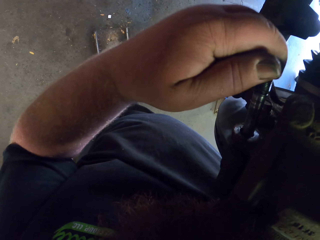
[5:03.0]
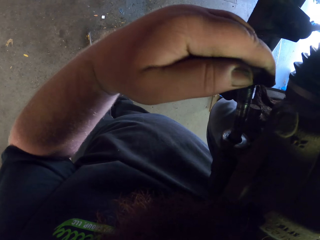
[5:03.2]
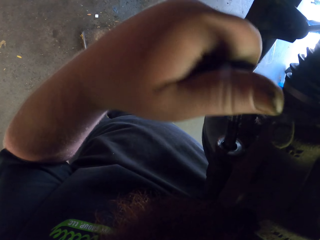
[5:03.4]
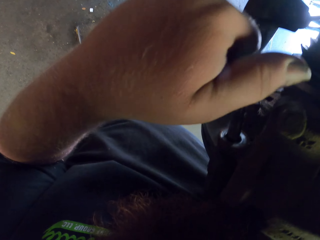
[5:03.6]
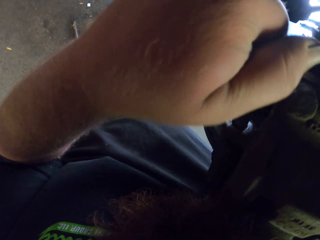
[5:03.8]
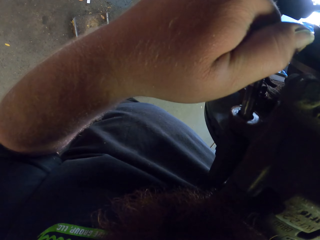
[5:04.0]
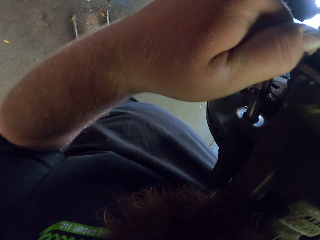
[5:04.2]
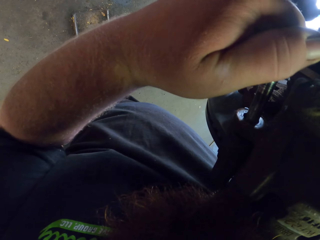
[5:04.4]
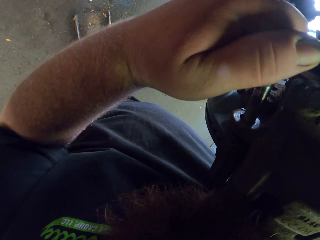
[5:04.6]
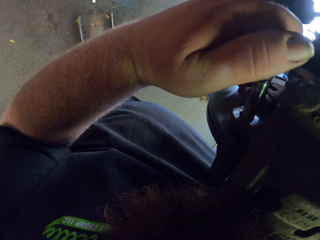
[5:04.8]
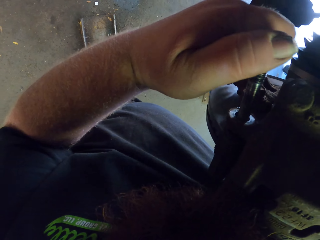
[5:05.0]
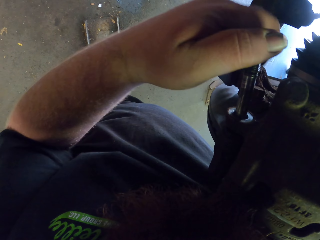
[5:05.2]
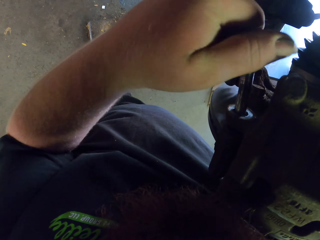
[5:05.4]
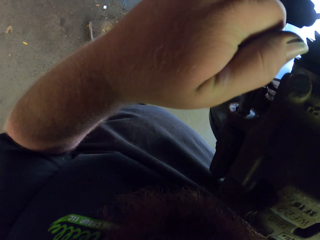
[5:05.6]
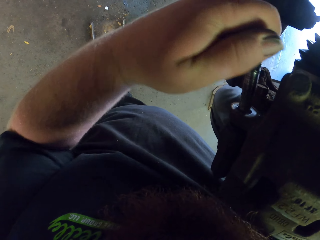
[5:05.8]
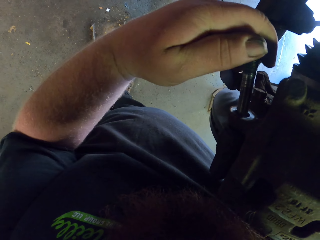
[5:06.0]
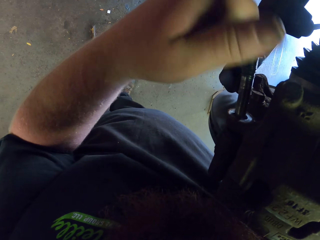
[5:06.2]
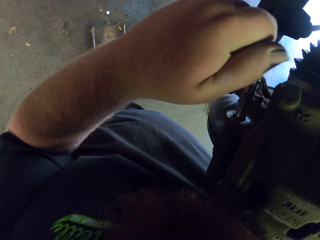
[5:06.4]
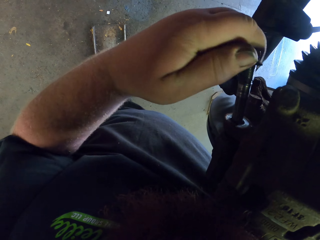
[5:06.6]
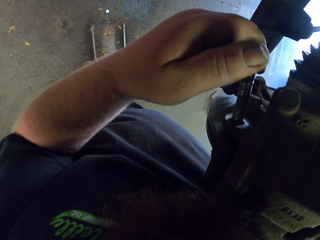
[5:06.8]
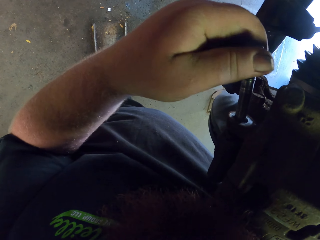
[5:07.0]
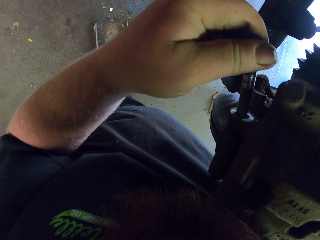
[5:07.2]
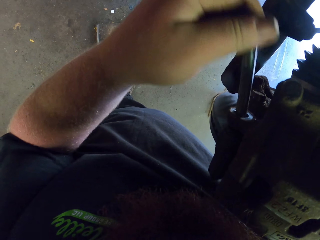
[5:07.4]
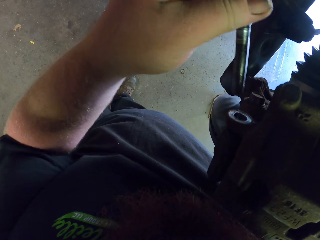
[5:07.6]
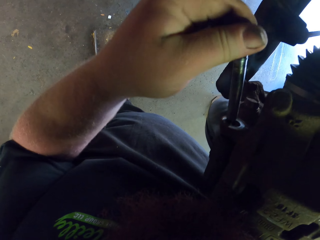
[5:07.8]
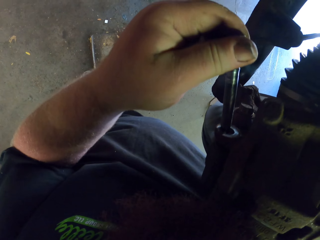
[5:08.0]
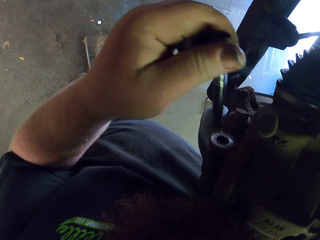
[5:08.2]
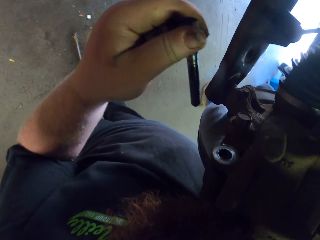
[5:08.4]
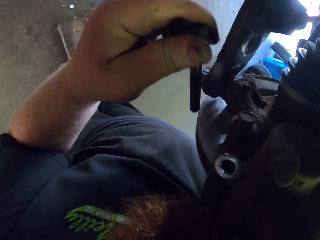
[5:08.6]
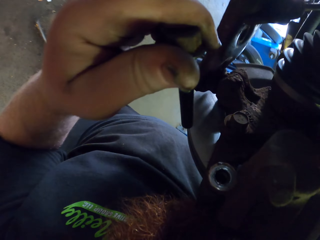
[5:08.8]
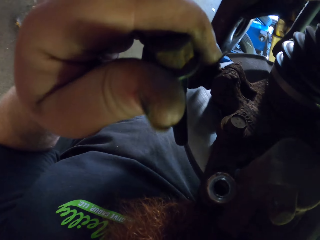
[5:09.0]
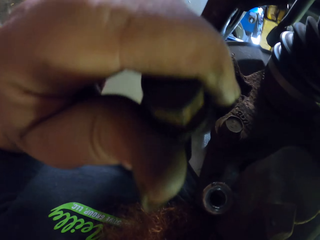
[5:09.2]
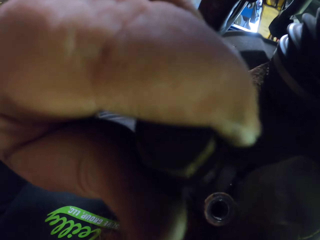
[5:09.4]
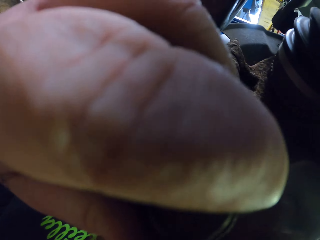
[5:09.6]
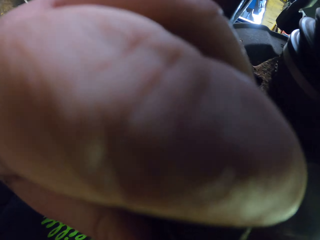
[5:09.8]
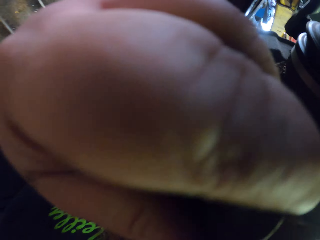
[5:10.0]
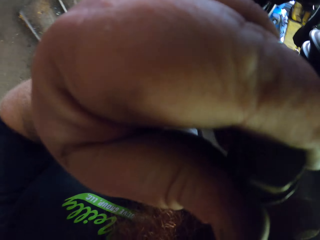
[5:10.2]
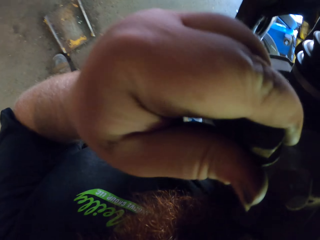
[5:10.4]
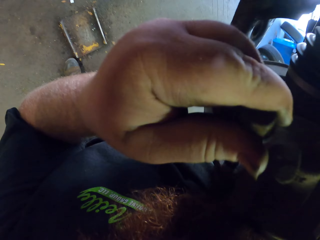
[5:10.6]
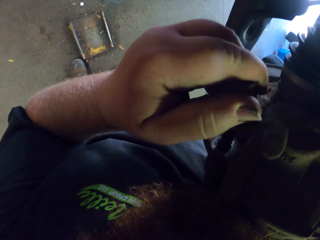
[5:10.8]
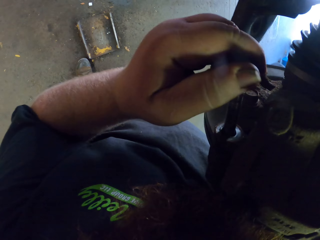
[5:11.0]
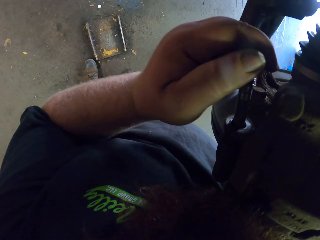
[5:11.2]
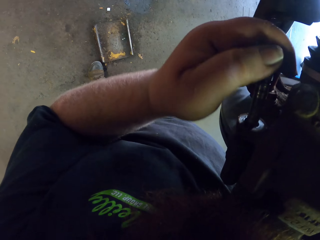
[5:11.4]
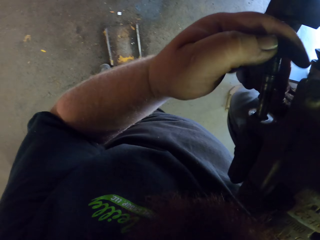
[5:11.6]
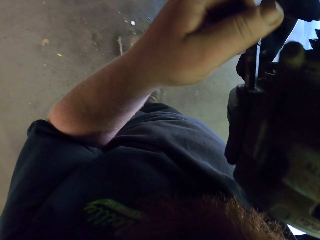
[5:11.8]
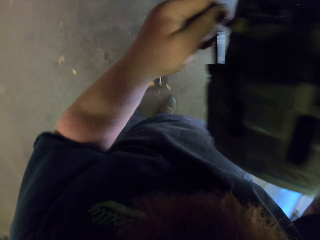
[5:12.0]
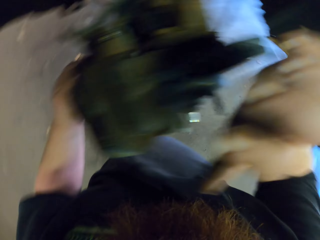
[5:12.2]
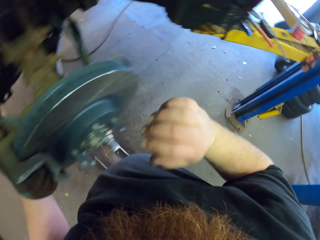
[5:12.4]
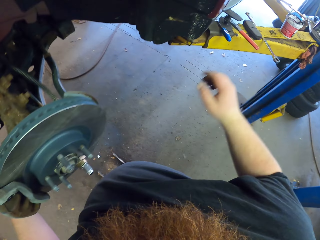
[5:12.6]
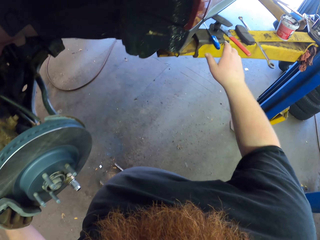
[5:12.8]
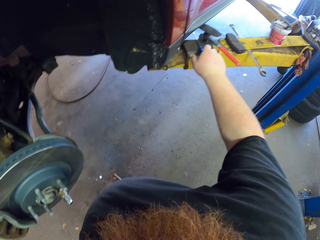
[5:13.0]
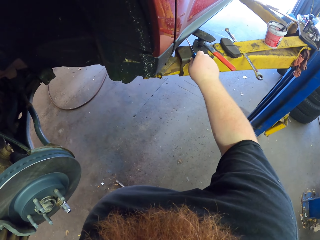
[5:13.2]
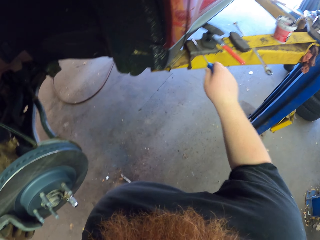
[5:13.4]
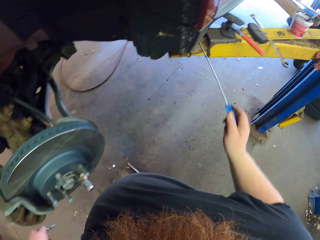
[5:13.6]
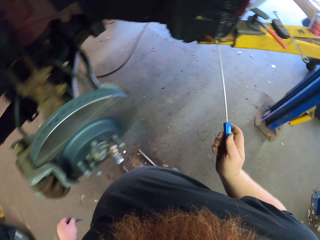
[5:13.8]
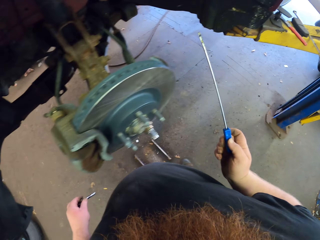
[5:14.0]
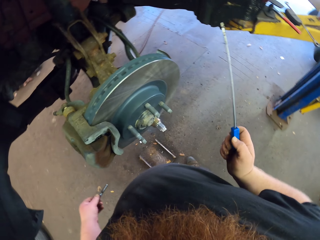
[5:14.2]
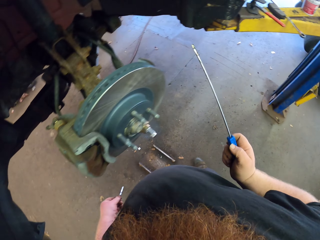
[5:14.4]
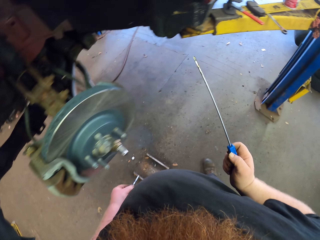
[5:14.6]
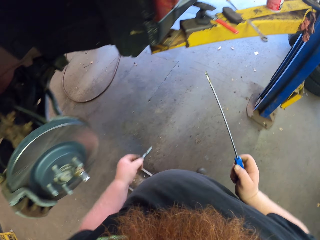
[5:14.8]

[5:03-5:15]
The camera wearer adjusts a nut in a bolt plate. They fix the car engine with metal. They insert the nut in the bolt plate. They adjust the nut on the bolt plate. They insert the nut in the bolt plate. They pick up a screwdriver from a metal rod.

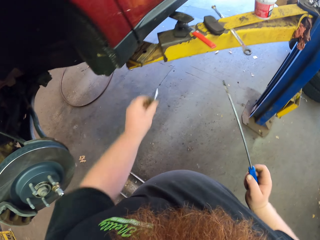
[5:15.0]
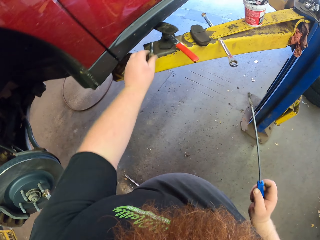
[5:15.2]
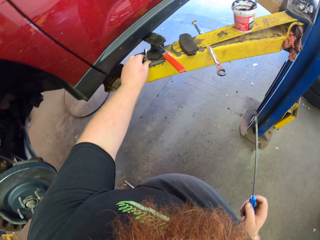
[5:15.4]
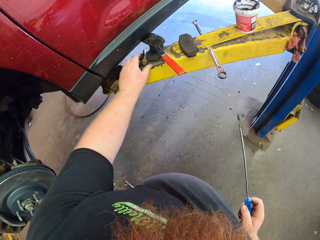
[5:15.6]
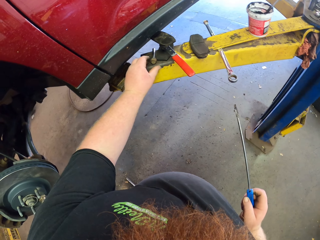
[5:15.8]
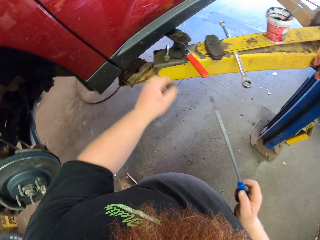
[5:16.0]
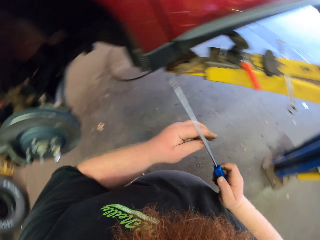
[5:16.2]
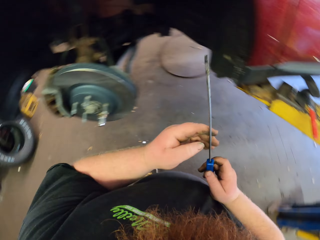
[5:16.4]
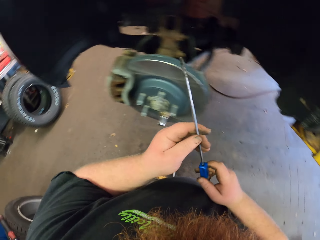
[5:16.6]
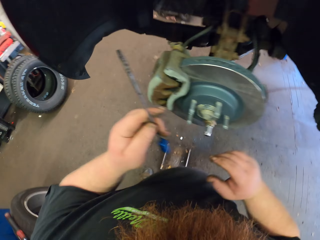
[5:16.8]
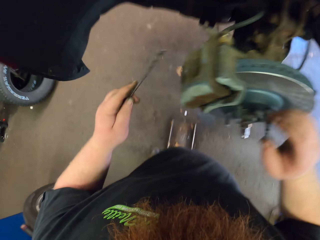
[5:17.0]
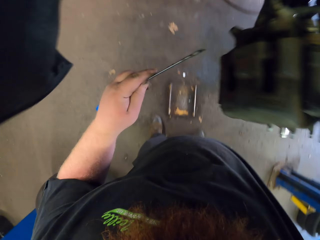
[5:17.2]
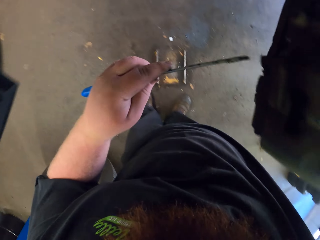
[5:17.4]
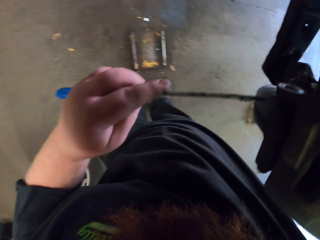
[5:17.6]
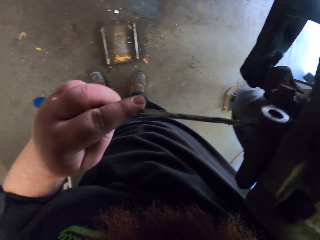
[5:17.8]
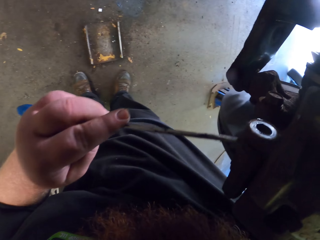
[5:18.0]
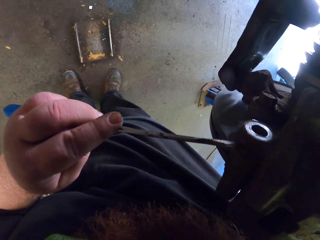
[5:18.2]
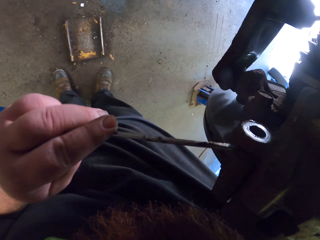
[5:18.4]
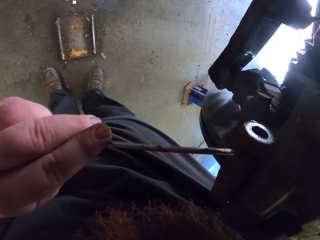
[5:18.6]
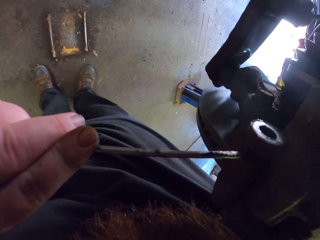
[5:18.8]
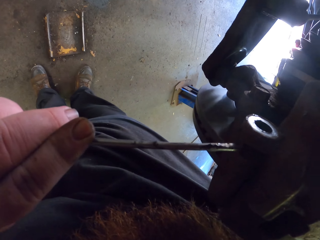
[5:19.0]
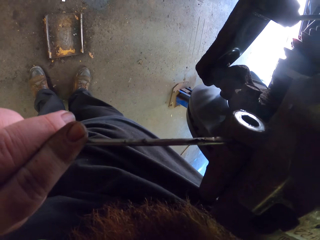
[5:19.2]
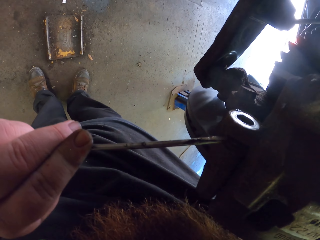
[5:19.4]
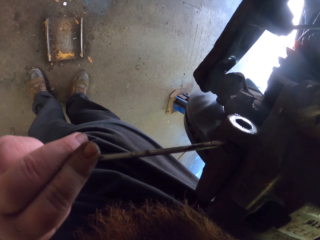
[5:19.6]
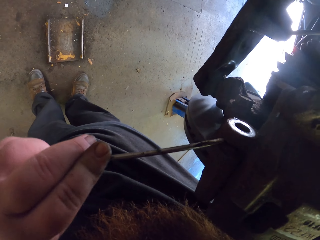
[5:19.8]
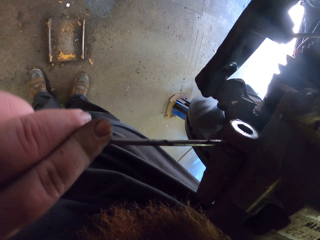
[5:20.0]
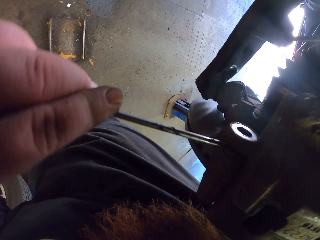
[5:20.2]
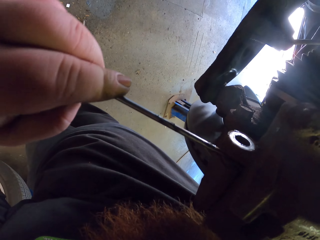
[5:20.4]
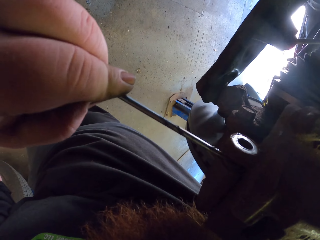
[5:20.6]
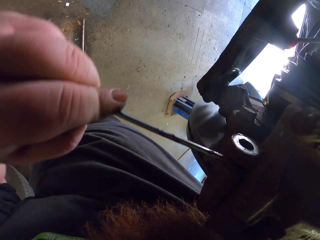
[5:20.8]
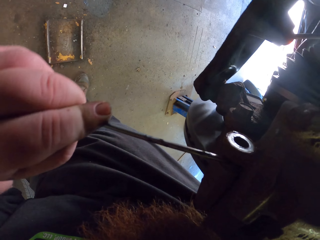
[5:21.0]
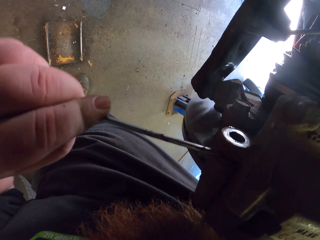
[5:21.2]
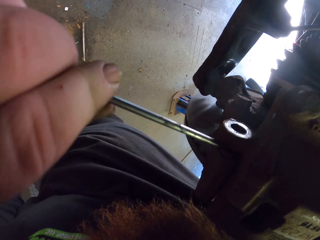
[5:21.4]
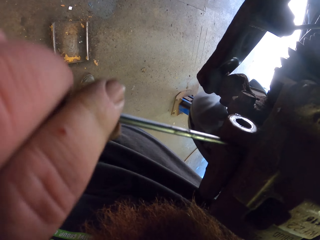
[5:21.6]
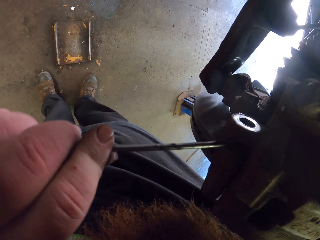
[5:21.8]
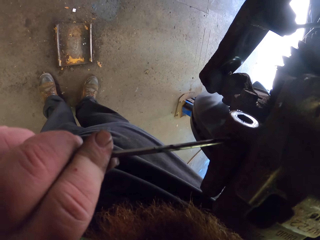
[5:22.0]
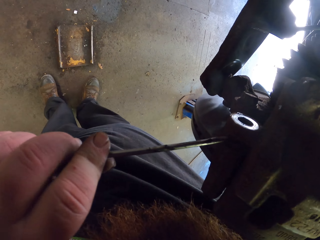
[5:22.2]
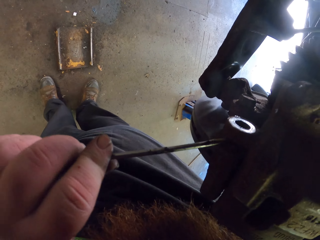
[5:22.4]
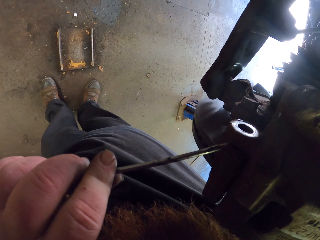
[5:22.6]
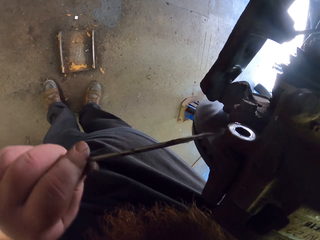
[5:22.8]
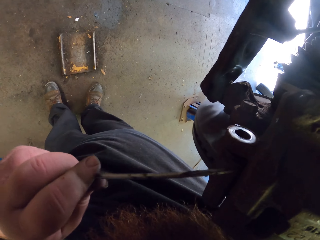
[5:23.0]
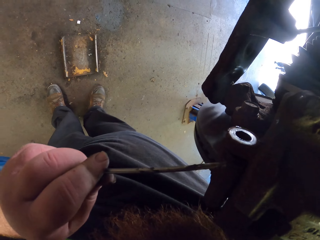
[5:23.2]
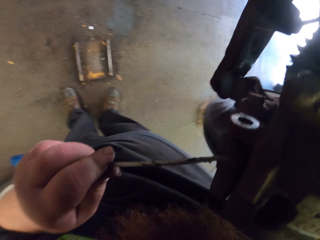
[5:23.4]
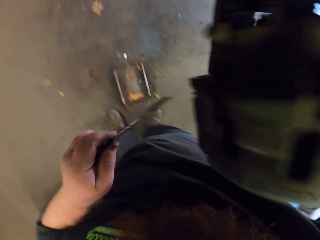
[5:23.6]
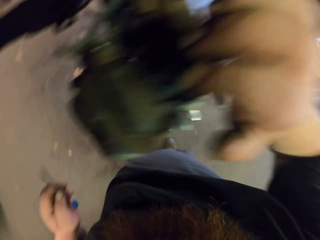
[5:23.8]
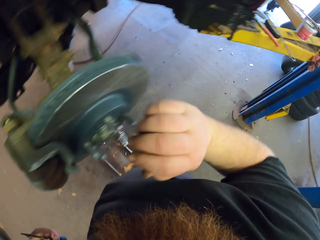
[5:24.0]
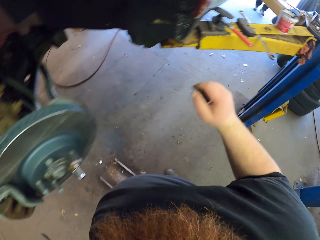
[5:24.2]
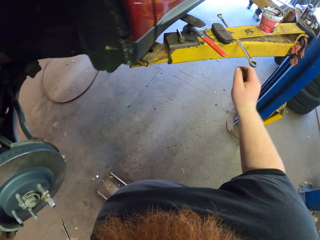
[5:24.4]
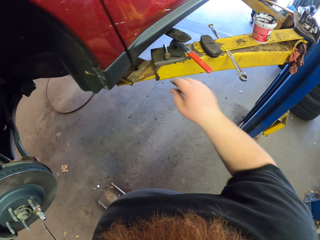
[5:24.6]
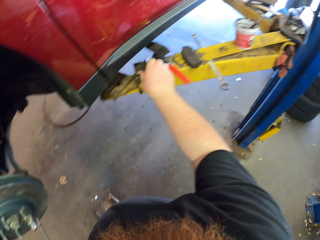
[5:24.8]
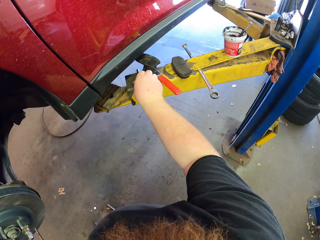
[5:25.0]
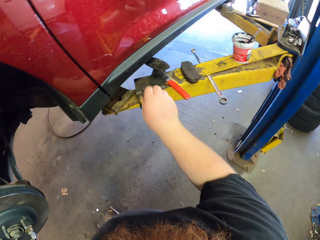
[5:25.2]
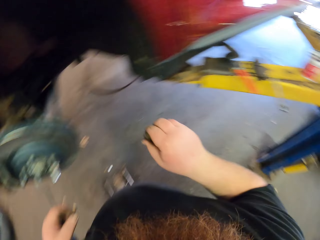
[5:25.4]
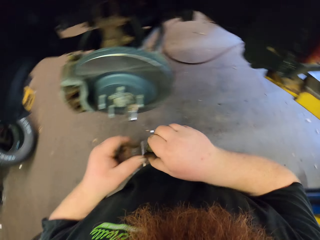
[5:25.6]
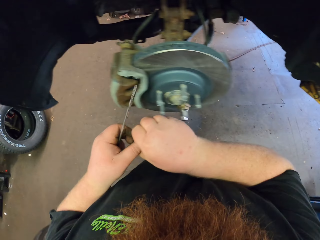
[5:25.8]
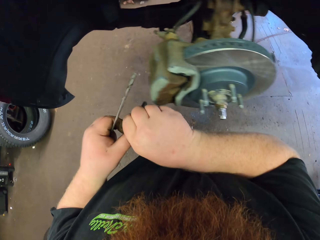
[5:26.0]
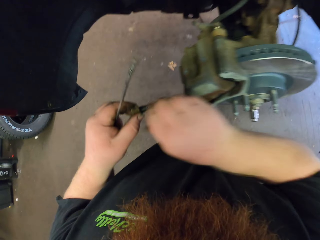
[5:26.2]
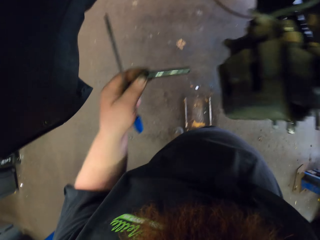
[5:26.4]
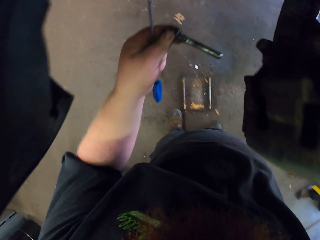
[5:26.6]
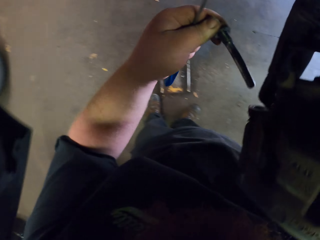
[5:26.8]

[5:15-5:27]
The camera wearer walks around a garage. They put down a nut on a metal rod. They move around the garage. They fix the car engine with a screwdriver. They tighten the nut with the screwdriver. They pick up the nut from the metal rod.
